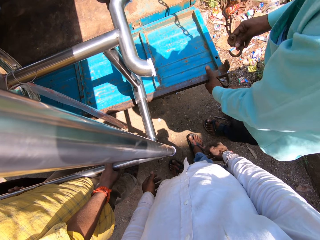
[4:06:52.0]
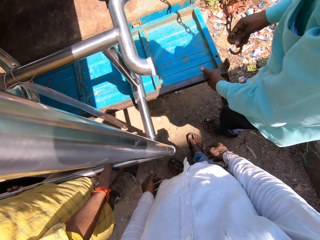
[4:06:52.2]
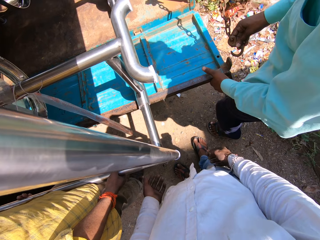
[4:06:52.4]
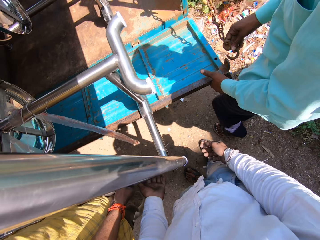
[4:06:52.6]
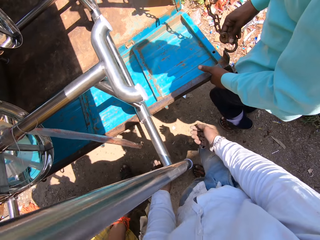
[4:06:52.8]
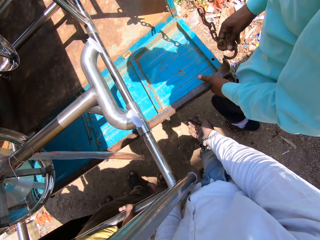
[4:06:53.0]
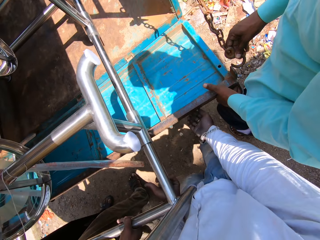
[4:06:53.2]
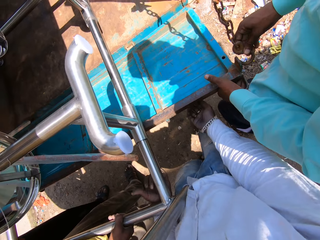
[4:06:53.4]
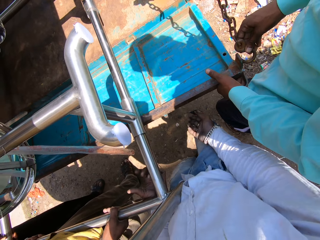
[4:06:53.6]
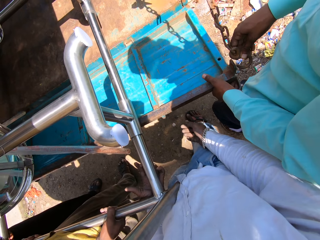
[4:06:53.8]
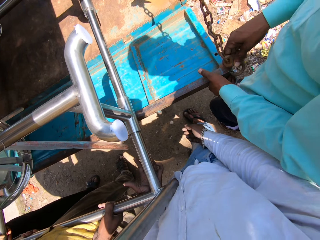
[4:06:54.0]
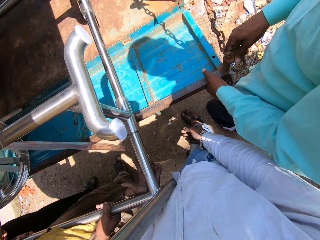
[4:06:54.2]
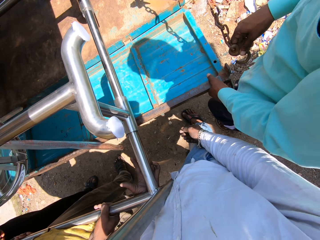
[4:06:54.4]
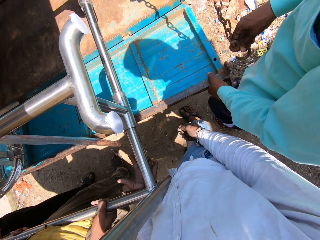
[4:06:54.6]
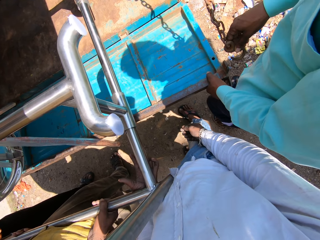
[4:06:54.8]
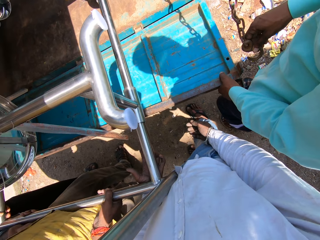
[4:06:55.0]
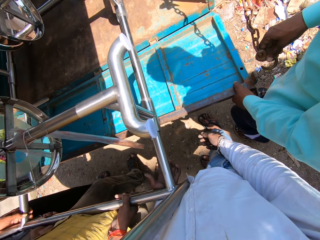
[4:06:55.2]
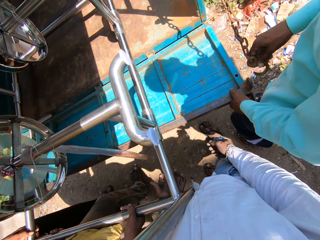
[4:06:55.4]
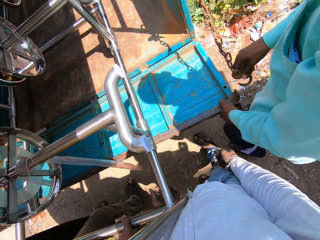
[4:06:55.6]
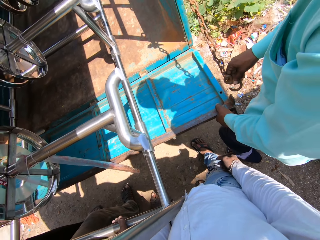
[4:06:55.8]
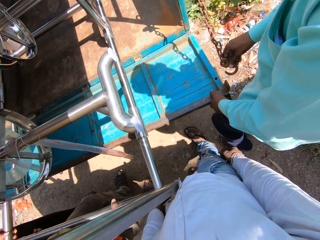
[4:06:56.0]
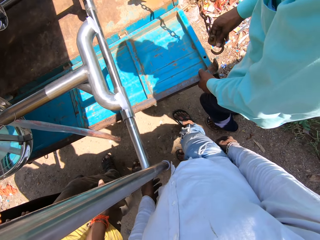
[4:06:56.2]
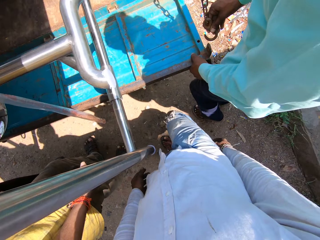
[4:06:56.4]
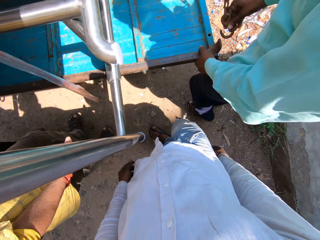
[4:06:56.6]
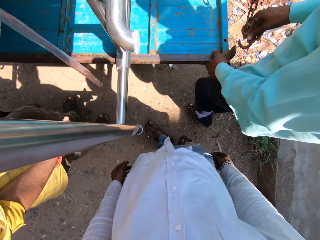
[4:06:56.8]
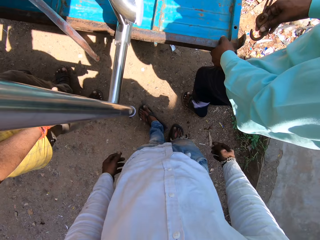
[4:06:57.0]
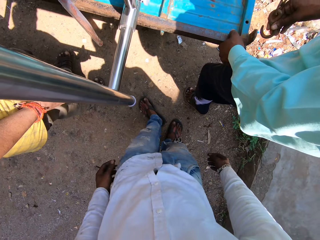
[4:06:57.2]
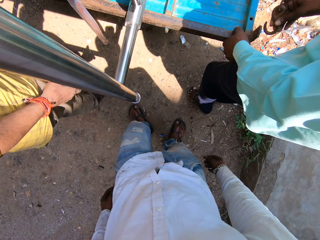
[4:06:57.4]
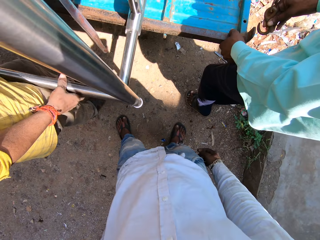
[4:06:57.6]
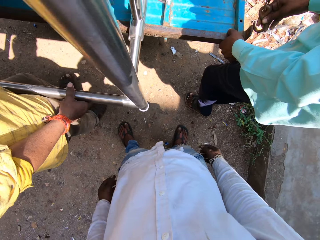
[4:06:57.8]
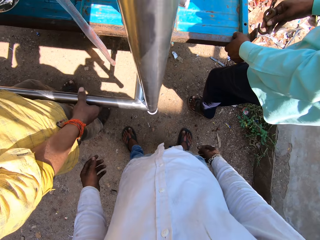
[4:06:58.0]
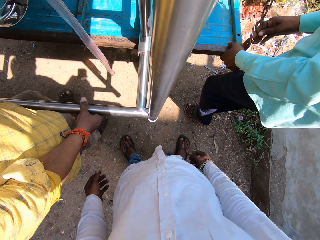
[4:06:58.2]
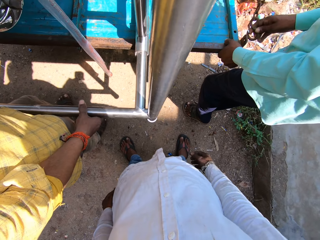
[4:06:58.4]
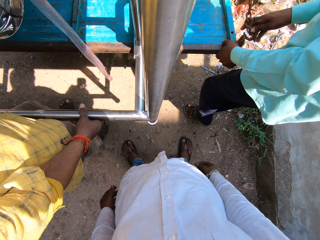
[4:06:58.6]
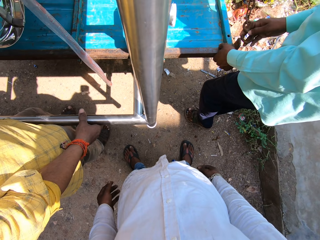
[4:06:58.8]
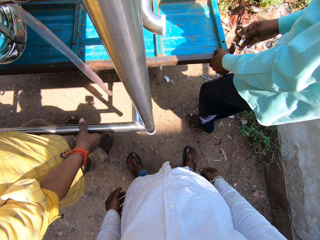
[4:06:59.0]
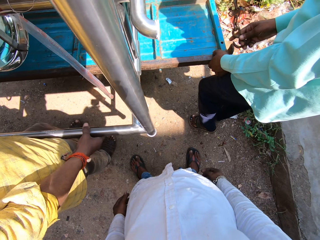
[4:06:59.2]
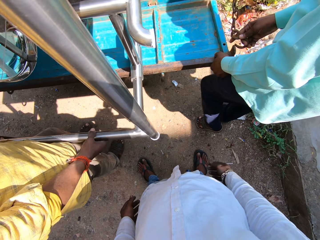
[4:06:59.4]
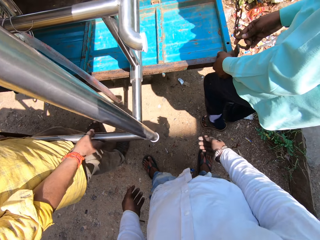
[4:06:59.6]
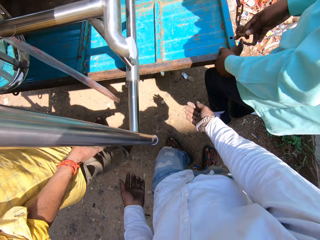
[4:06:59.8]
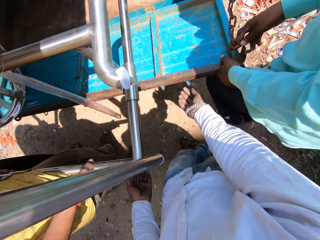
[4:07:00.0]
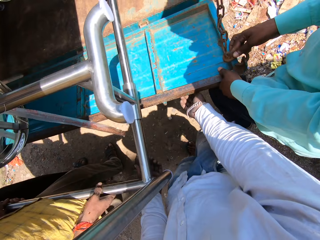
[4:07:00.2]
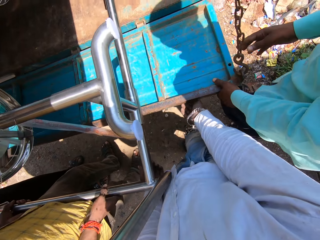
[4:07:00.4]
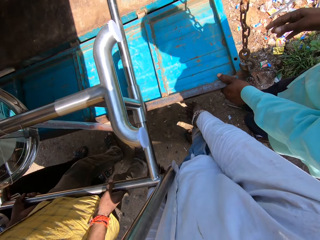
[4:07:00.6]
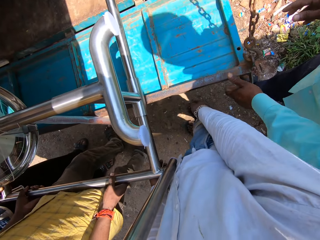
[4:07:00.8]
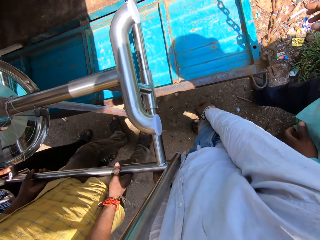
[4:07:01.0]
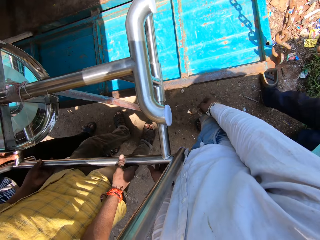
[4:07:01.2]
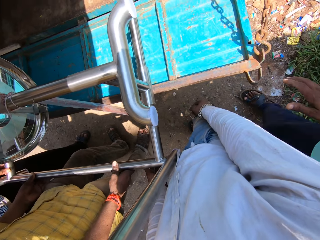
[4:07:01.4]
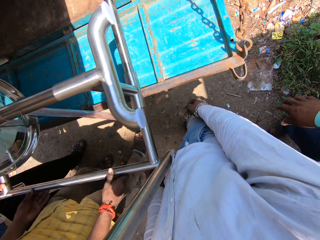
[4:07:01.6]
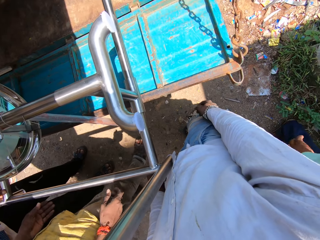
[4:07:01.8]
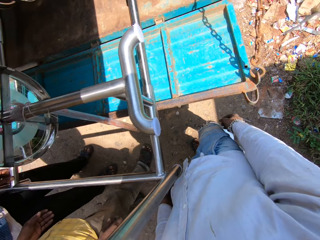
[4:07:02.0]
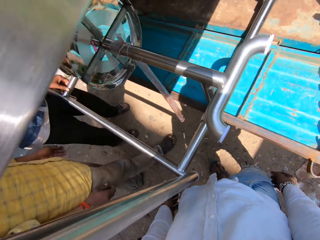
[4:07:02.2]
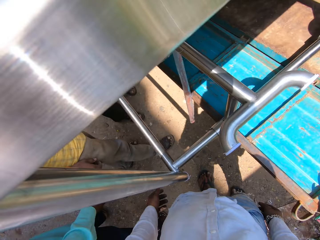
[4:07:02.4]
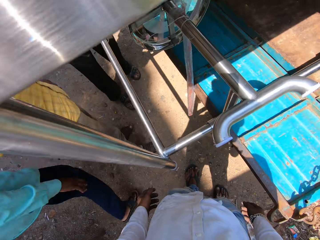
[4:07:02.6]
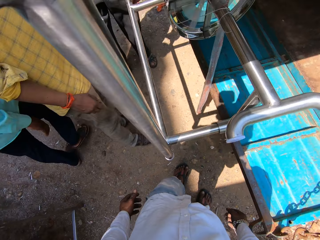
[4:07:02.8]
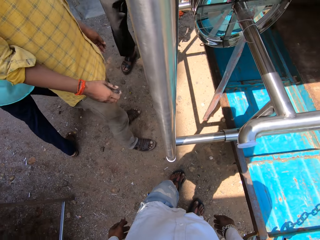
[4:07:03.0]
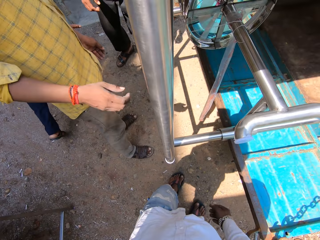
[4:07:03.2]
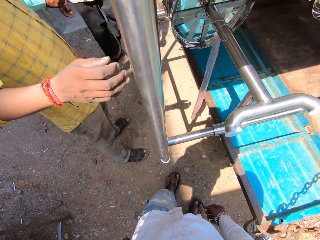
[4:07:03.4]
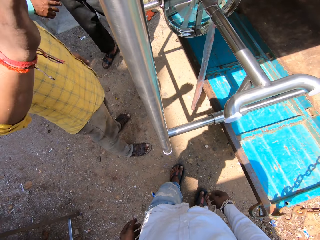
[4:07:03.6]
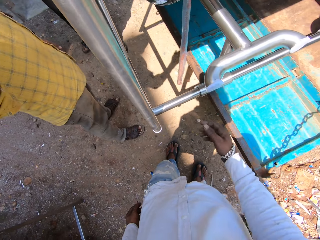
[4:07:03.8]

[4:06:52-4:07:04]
The camera wearer lifts the truck door. A man attaches the chain in the car. The camera wearer holds the truck door. They look around.

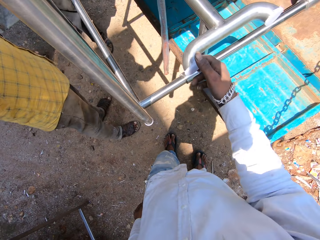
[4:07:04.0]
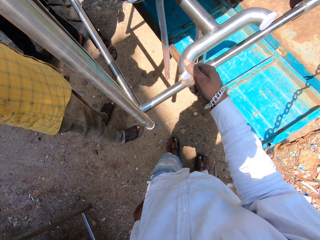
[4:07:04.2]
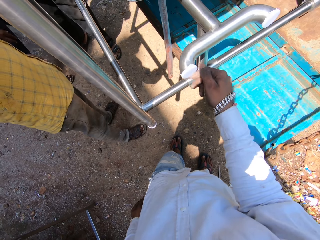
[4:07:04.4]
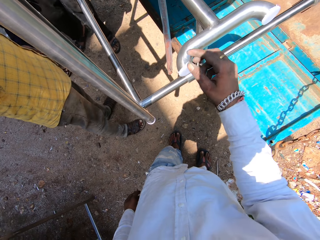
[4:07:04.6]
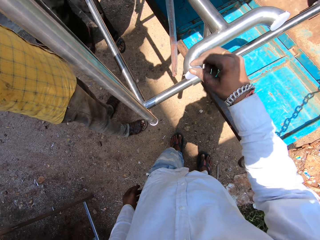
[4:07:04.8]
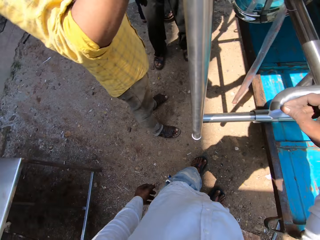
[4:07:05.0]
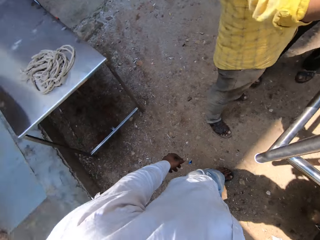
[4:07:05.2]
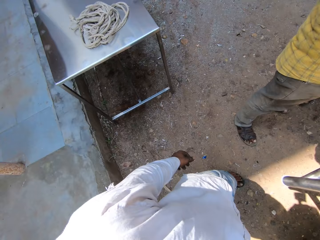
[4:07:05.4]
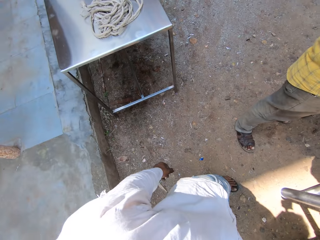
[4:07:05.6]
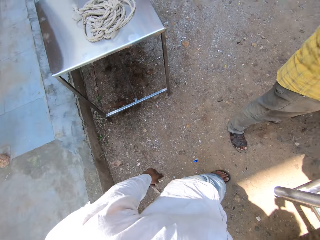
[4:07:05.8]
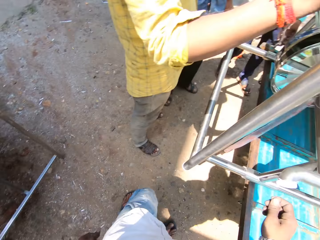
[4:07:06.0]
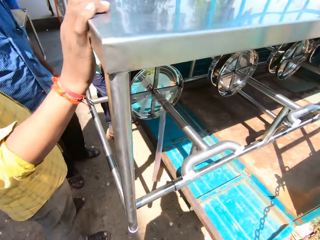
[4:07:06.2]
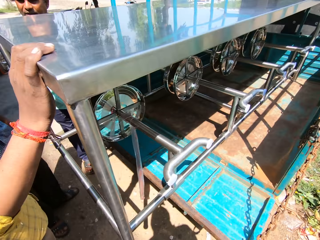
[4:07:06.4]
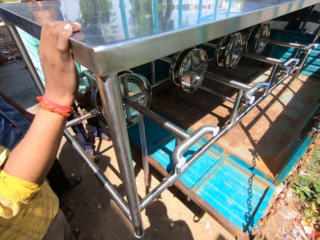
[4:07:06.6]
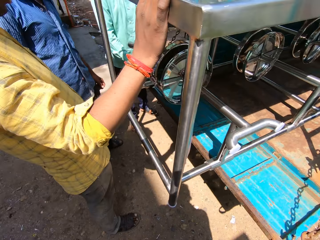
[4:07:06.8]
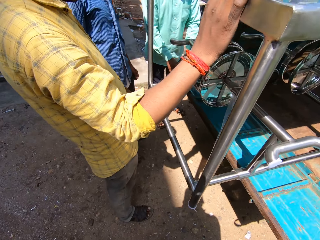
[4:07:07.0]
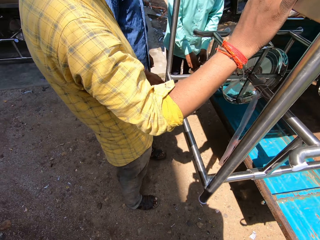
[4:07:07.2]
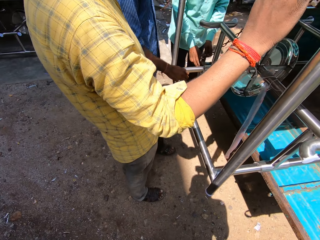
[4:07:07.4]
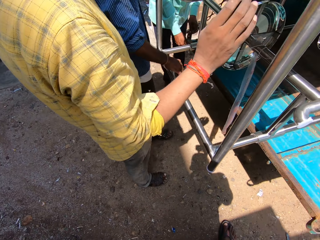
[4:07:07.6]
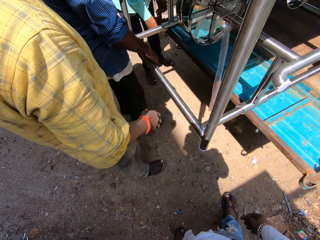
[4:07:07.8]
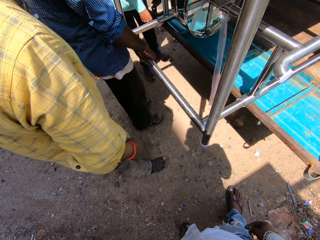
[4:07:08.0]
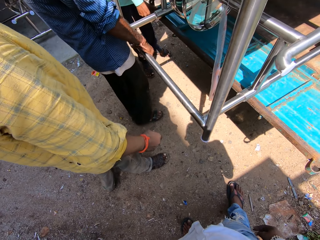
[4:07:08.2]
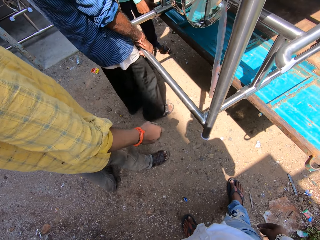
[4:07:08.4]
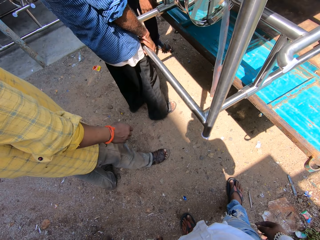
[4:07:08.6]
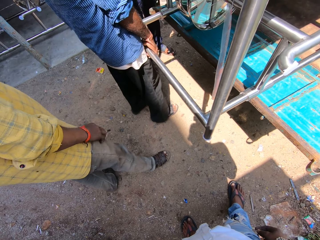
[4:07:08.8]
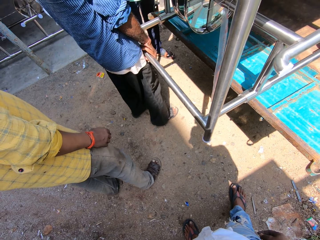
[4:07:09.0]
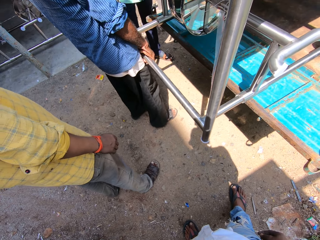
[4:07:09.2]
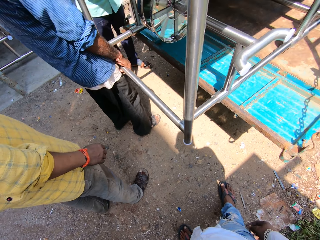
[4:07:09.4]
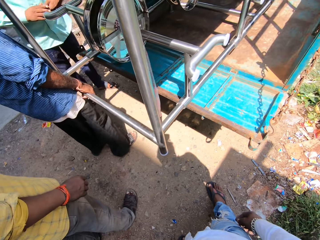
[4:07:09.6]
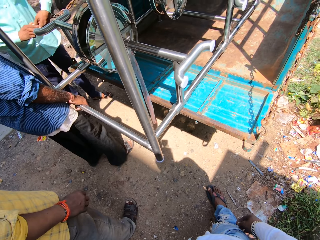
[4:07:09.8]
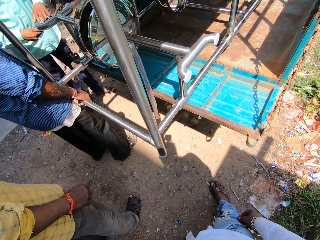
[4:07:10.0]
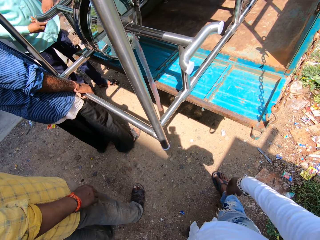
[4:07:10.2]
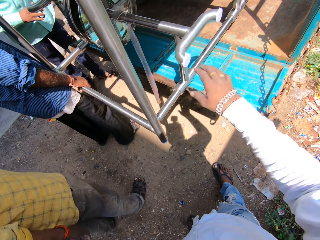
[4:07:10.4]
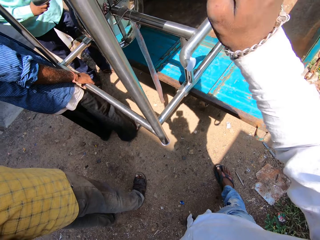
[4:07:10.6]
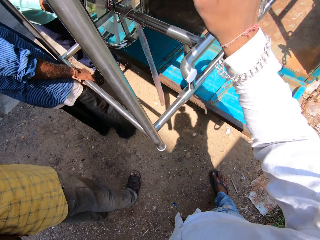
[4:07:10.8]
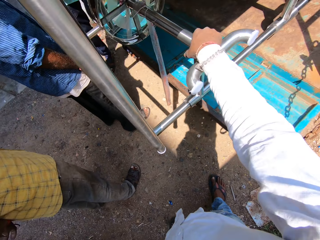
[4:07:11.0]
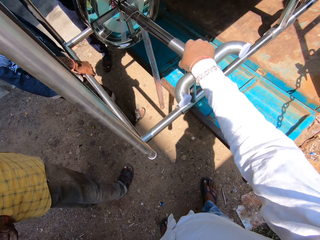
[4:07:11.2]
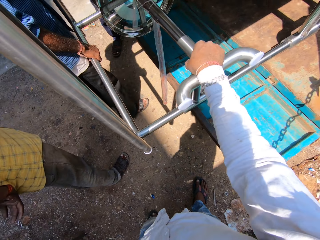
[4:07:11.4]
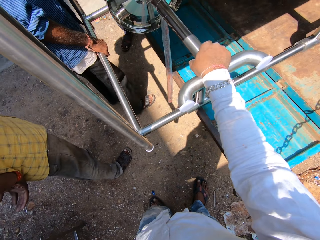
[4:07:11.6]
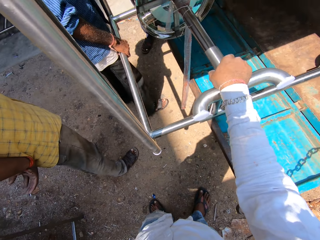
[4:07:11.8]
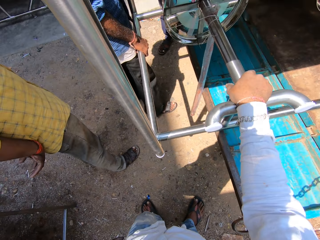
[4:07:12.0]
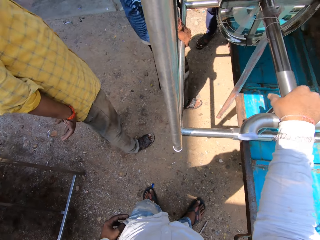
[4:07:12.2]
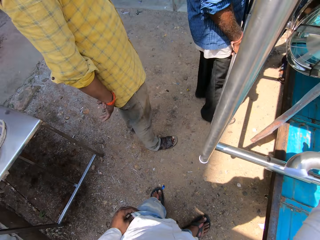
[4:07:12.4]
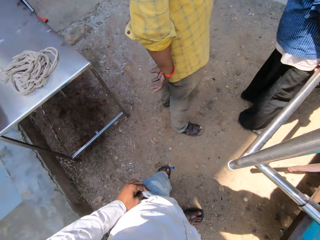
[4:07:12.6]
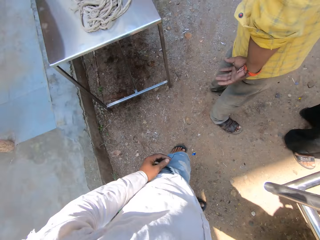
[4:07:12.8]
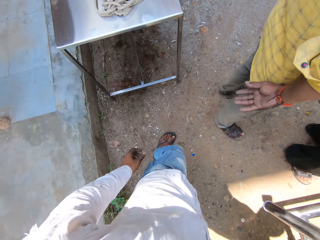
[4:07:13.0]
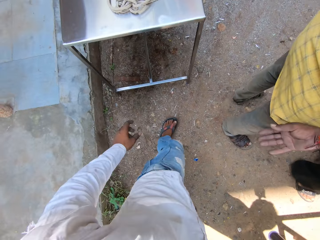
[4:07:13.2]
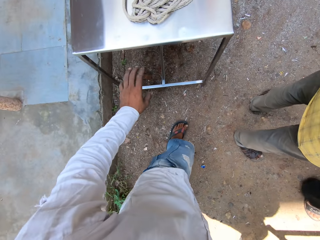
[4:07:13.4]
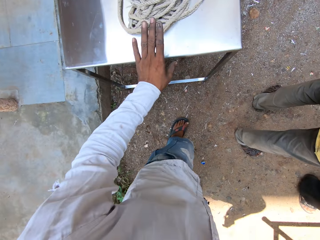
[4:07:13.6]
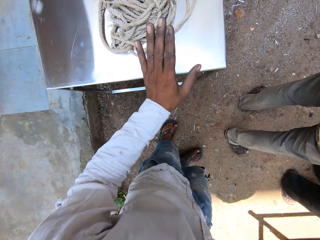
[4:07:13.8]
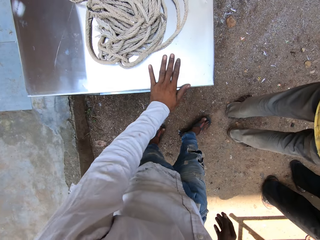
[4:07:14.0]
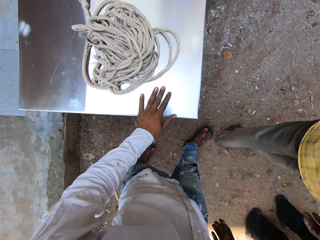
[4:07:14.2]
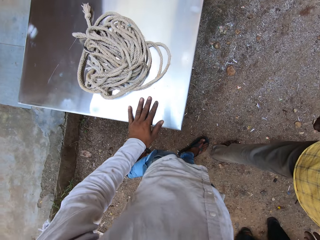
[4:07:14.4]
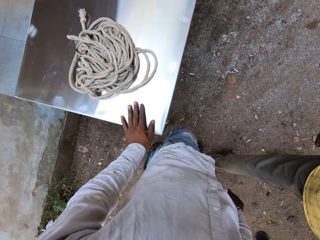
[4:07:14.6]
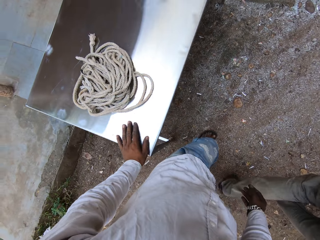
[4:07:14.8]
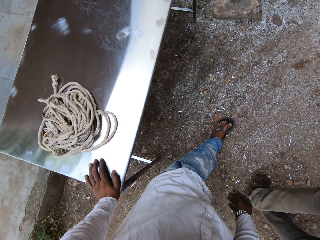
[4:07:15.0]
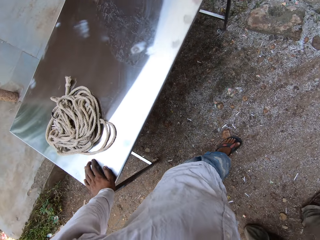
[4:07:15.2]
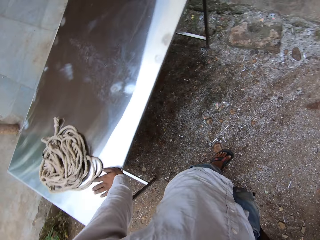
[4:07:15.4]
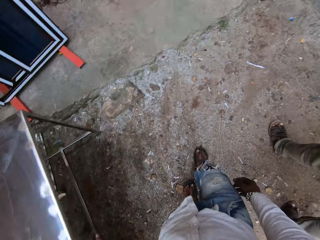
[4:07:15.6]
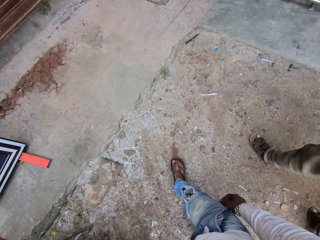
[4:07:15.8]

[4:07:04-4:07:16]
A man holds a table. The camera wearer touches the table. Another man holds the table. The camera wearer holds the table. They touch the table. They look around.
